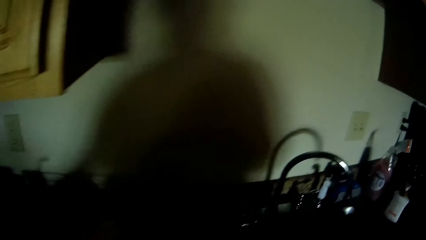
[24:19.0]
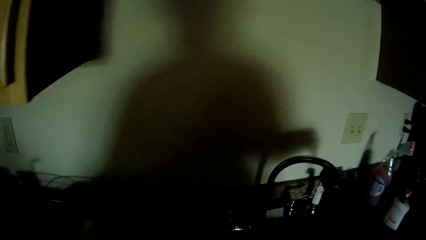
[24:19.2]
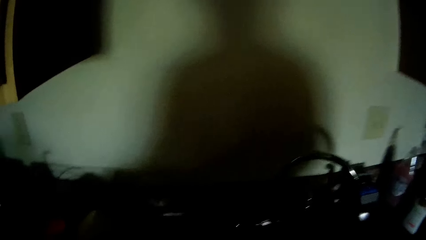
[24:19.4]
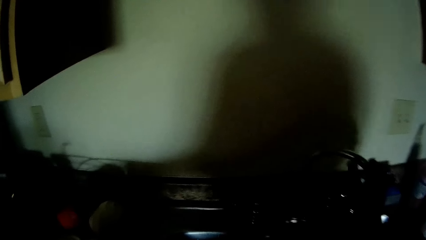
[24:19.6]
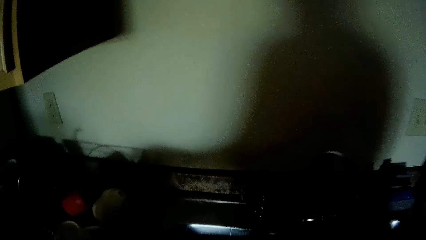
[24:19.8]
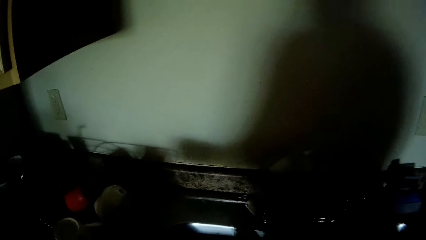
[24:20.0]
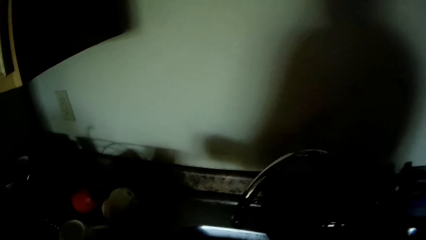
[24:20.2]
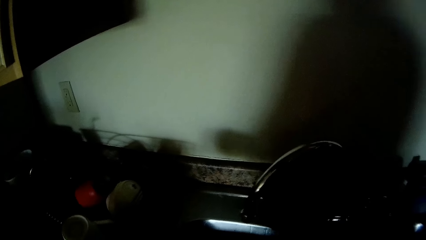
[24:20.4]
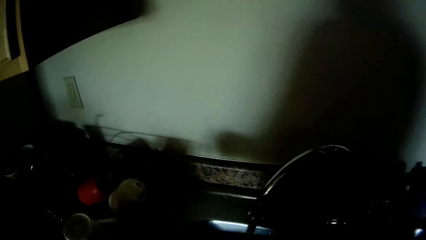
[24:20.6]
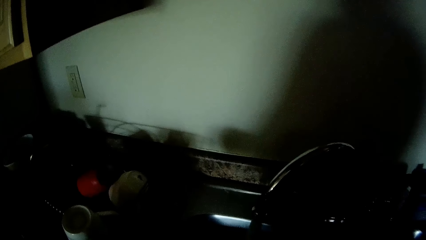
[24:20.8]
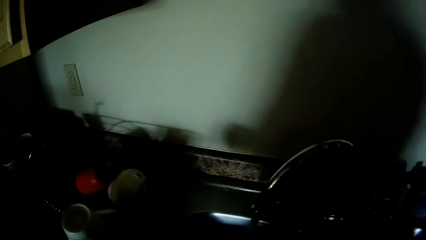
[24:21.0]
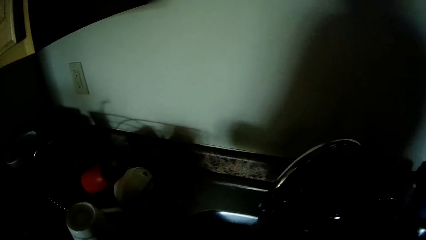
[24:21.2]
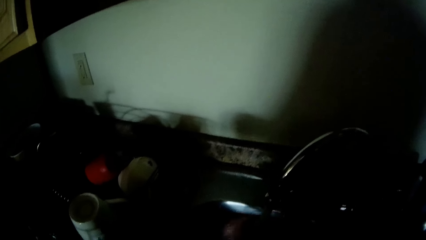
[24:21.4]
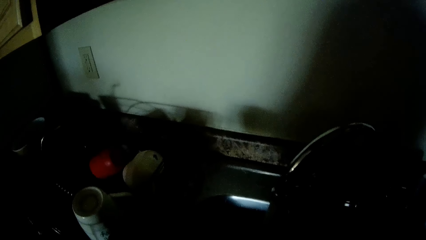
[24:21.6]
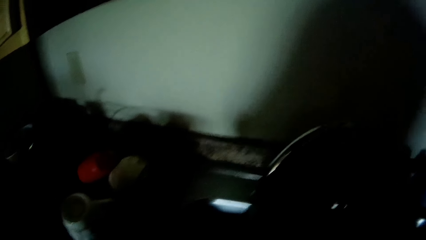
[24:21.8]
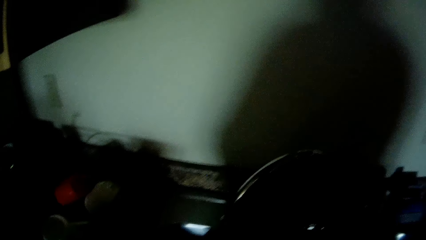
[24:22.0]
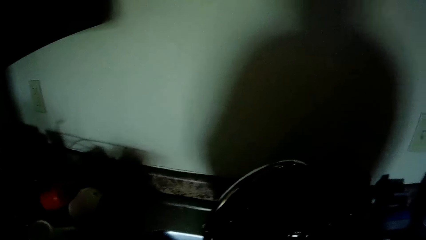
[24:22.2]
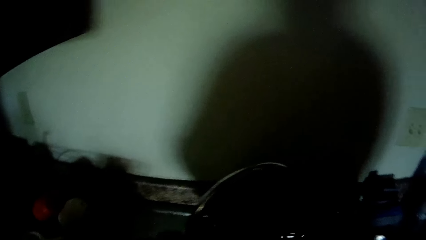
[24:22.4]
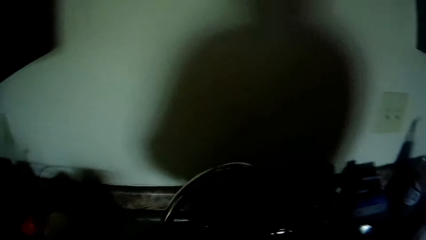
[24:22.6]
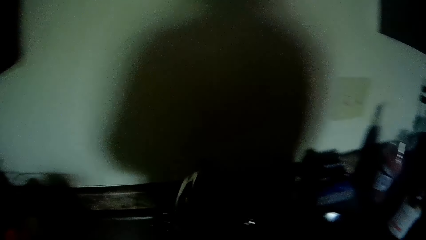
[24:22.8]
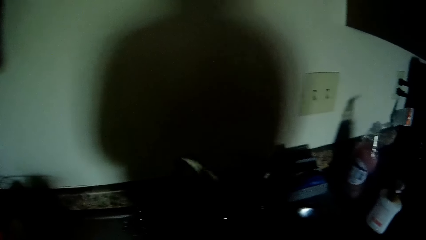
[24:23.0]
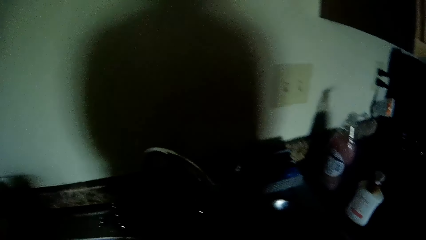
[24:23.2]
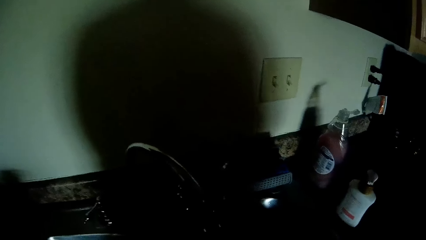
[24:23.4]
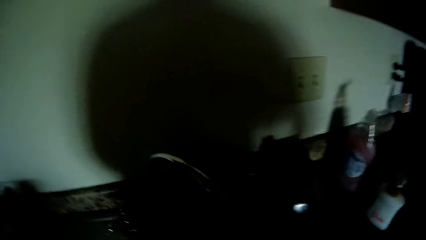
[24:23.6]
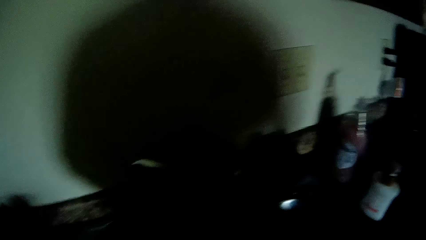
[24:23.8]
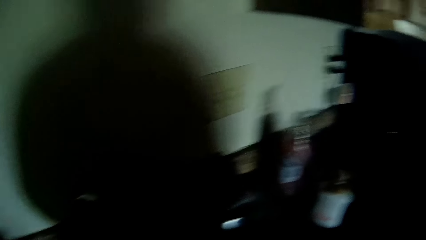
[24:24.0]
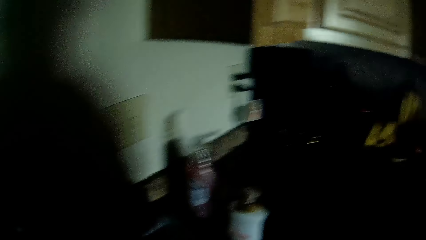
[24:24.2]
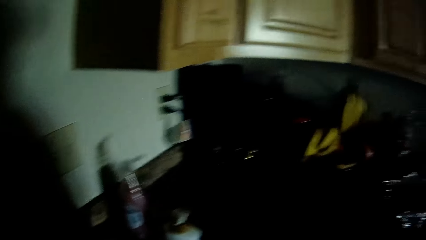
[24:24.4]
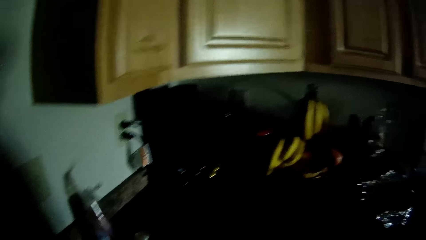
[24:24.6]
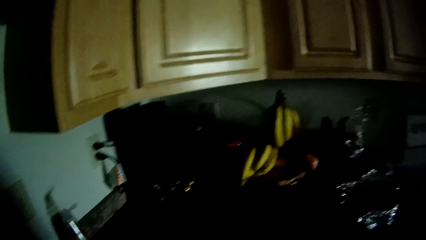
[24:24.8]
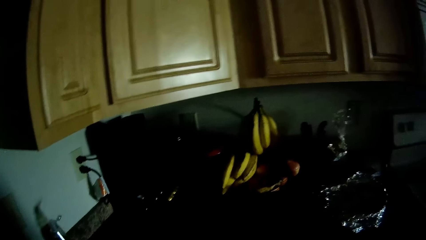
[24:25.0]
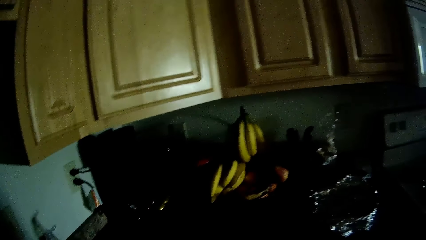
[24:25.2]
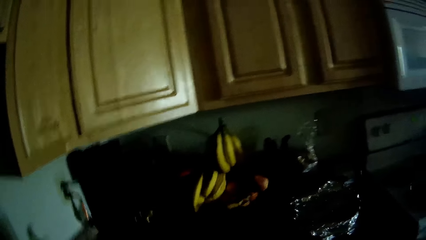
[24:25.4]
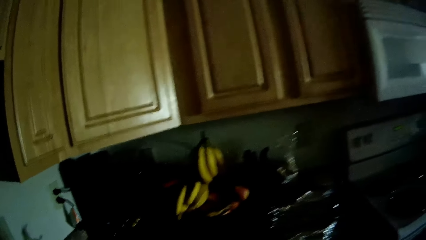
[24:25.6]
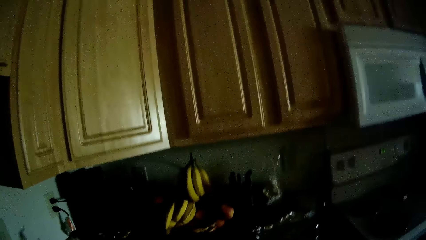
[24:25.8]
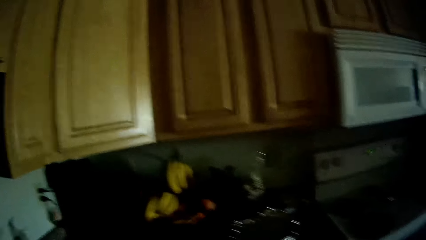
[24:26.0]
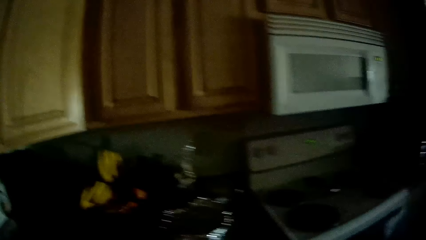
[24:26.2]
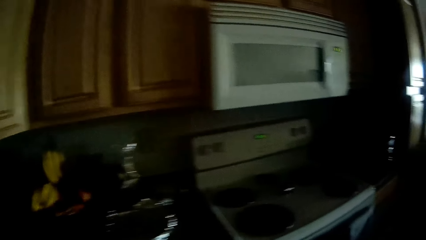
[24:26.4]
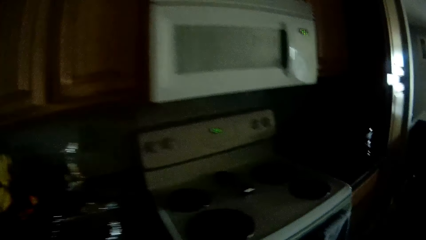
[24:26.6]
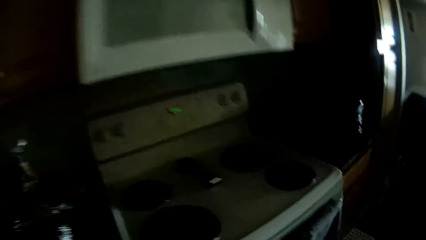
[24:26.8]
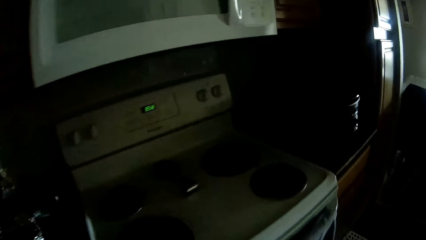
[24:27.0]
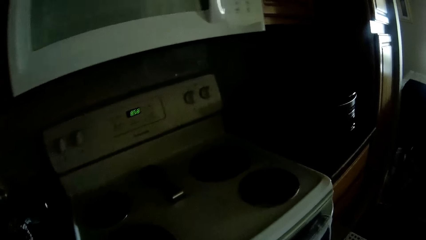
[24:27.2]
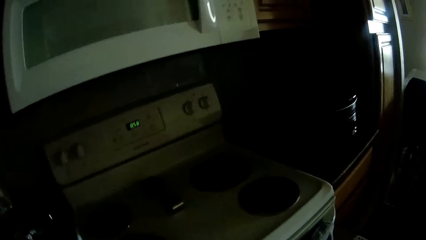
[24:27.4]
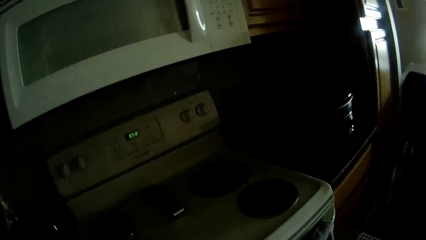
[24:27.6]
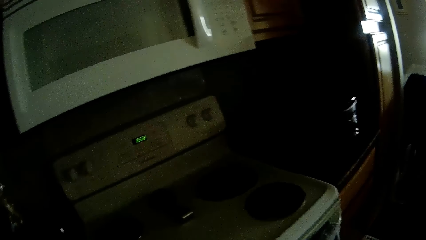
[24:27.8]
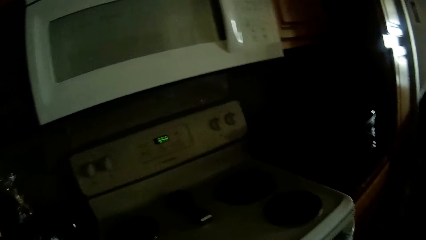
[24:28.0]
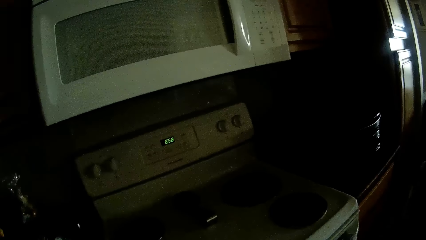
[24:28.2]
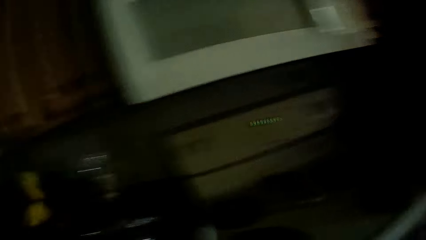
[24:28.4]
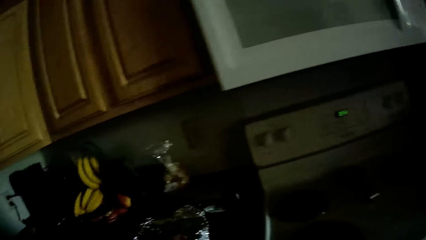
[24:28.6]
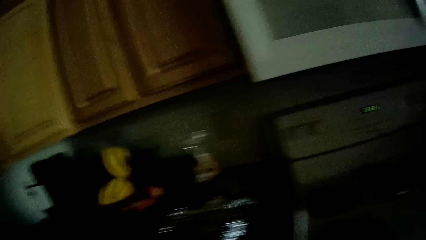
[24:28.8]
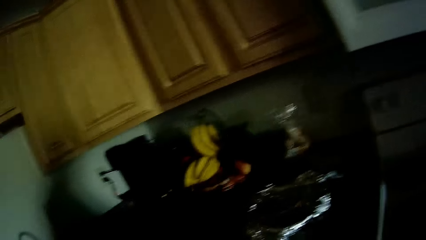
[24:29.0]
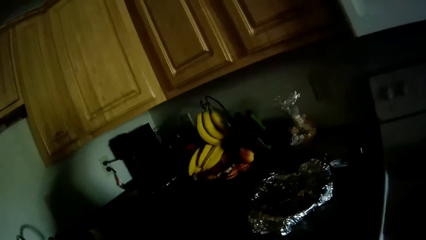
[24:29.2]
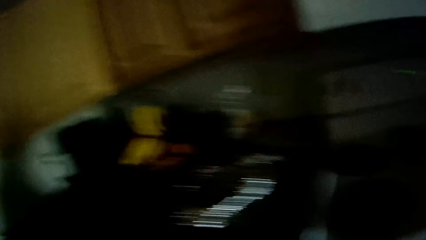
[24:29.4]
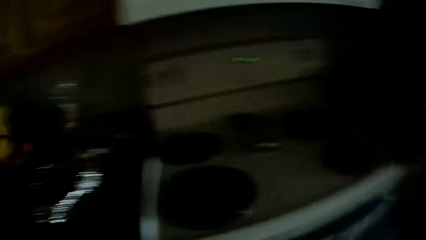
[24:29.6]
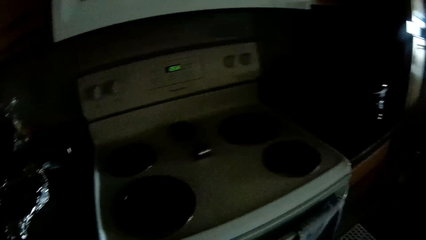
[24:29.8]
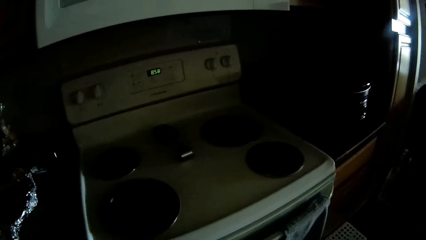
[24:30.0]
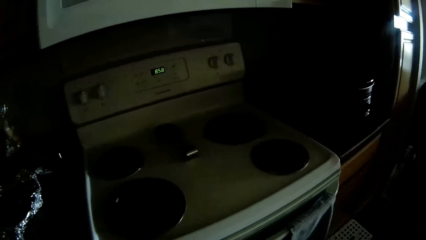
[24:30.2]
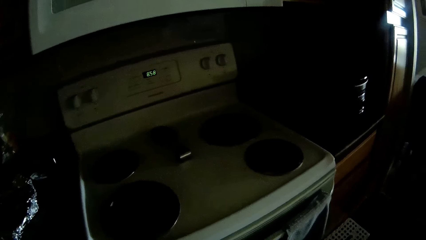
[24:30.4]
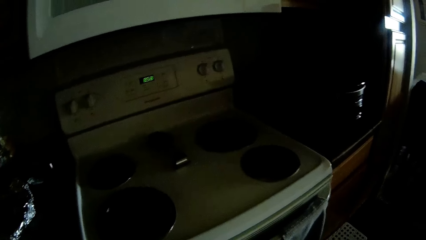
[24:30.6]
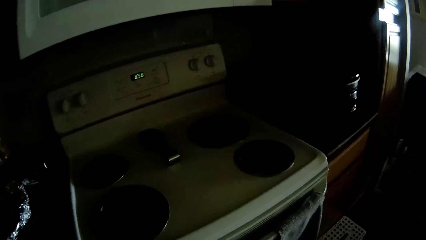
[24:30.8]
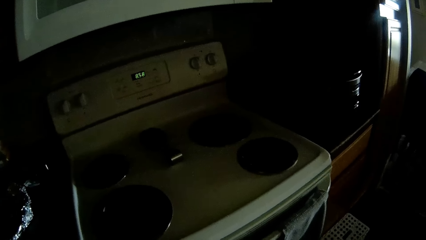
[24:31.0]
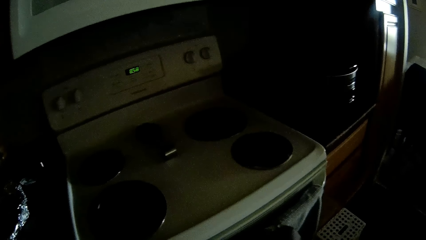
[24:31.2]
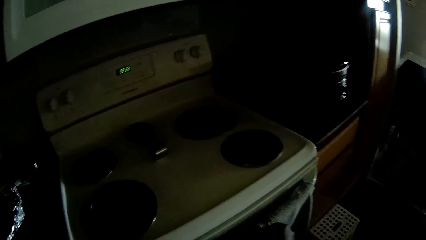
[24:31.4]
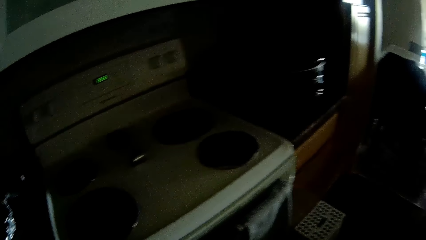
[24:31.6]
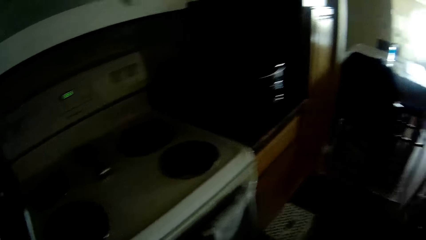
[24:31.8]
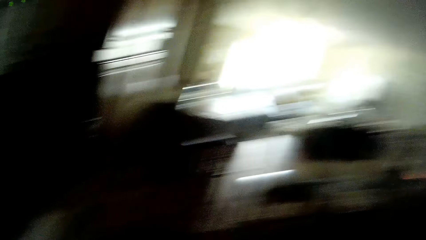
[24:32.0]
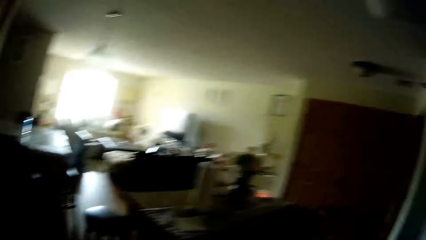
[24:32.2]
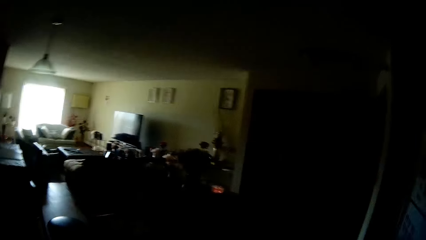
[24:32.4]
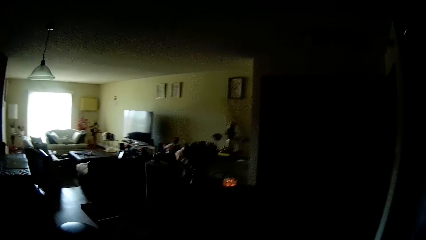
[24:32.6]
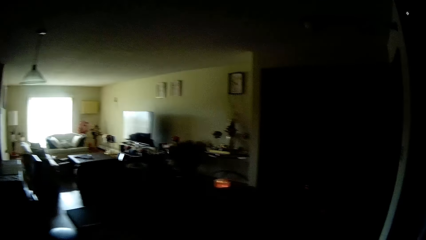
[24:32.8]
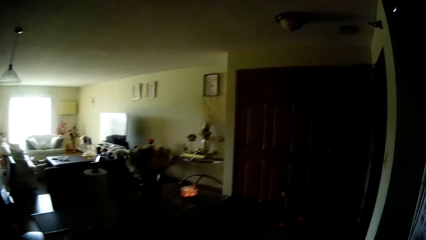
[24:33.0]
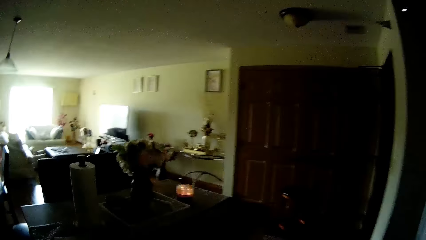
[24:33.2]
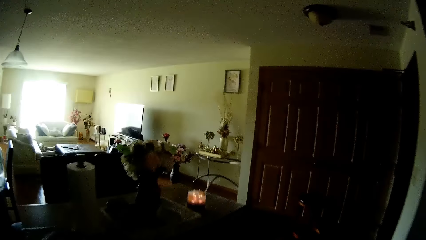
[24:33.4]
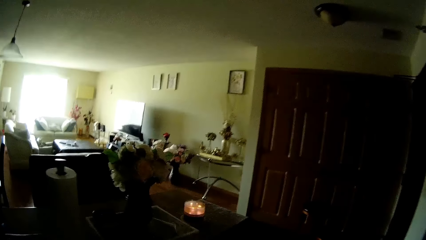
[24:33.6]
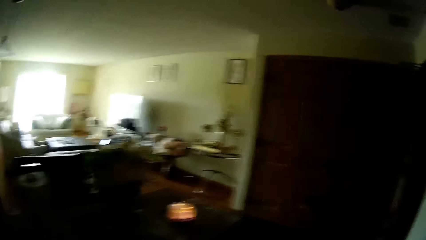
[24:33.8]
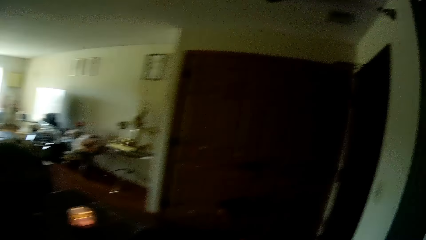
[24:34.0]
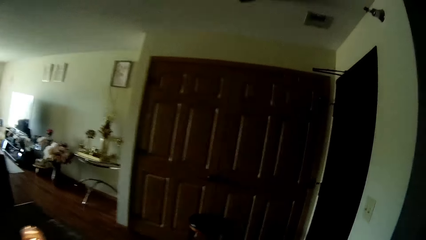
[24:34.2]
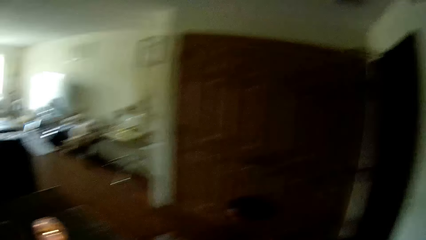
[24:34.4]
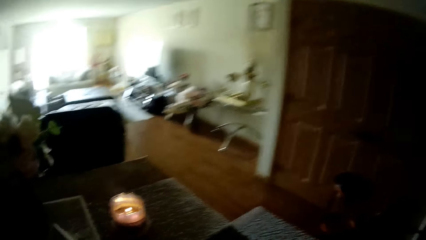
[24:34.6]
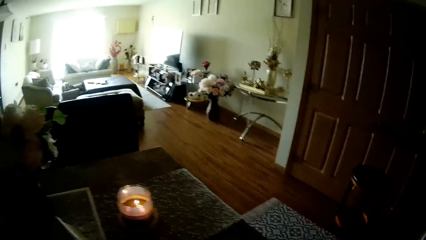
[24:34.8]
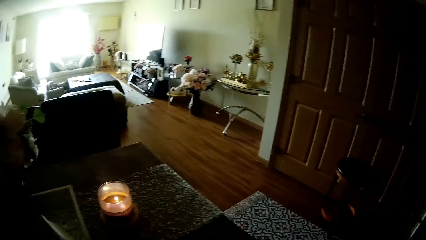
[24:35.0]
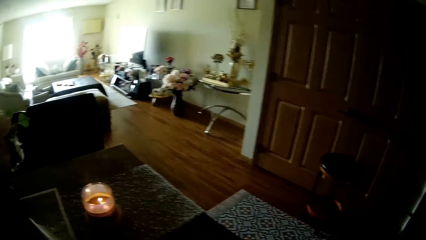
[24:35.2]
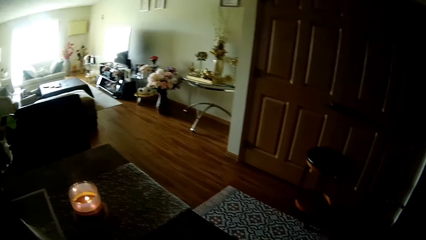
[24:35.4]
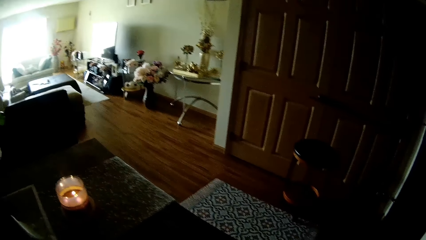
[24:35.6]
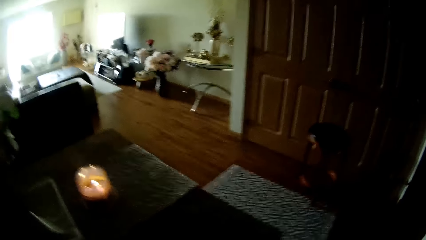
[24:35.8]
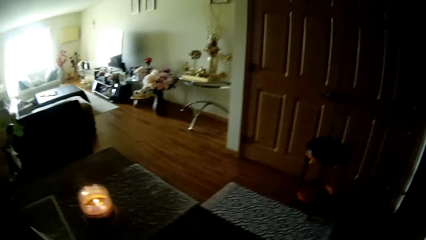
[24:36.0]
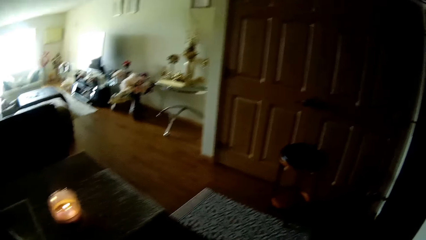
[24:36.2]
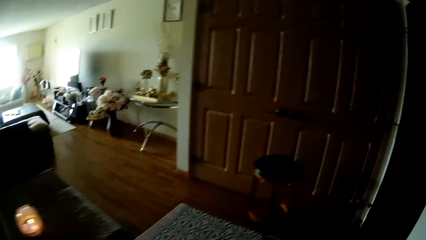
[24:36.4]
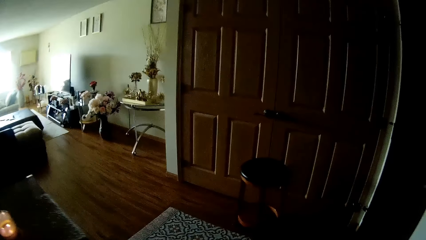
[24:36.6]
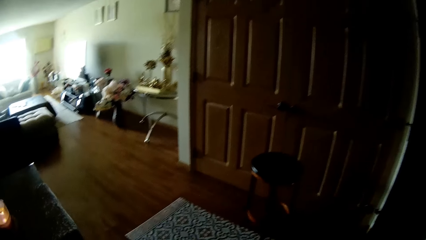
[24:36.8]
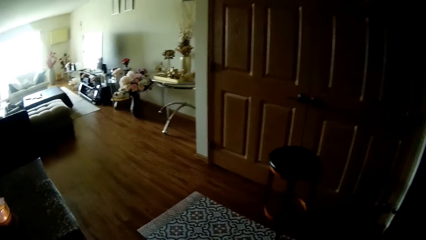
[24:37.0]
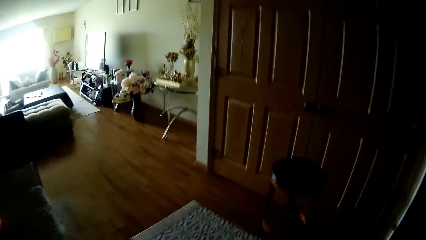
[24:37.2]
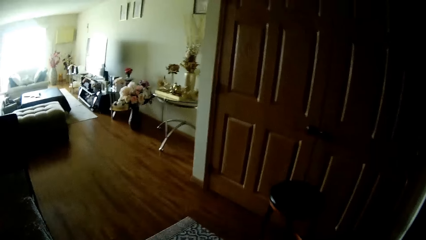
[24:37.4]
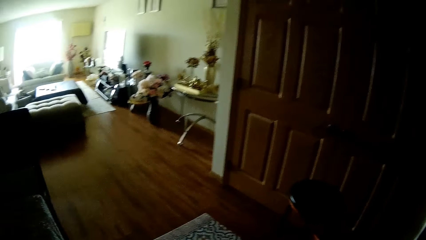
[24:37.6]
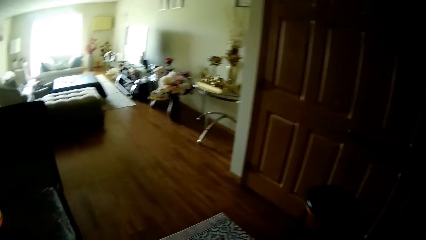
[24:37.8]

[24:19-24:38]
The camera wearer adjusts the sink tap with his right hand. He holds the tap with the right hand. He turns on the sink tap with his right hand. He rinses his hands in the sink tap. He adjusts the sink tap with his left hand. He looks around. He walks to the cooker. He looks around the counter. He touches the cooker with his right hand. He walks around the room.
